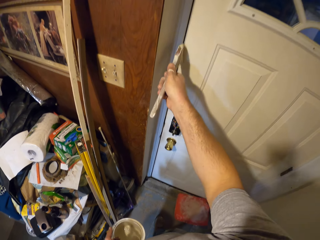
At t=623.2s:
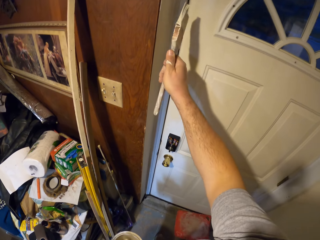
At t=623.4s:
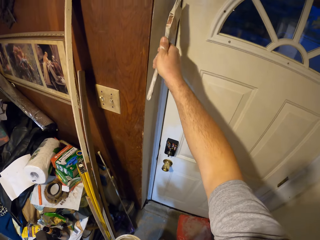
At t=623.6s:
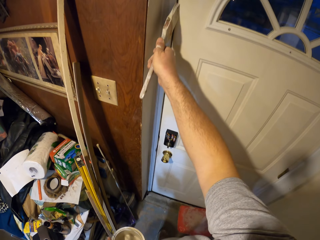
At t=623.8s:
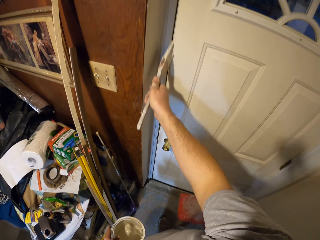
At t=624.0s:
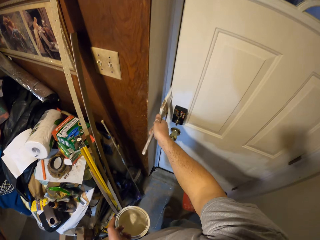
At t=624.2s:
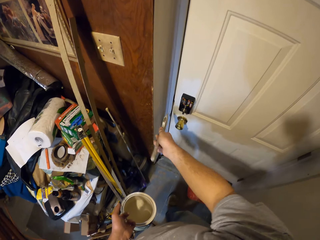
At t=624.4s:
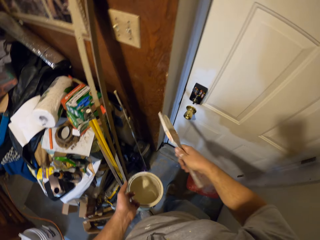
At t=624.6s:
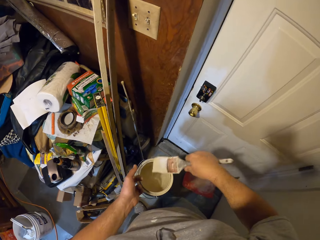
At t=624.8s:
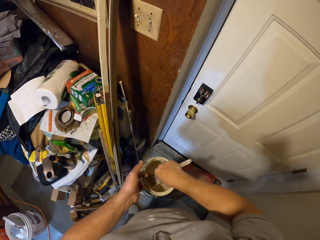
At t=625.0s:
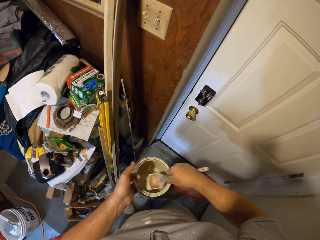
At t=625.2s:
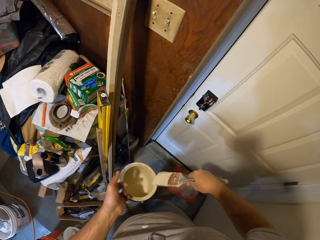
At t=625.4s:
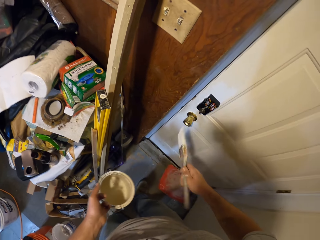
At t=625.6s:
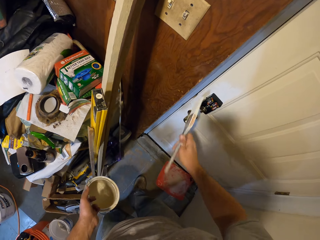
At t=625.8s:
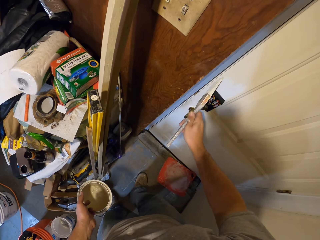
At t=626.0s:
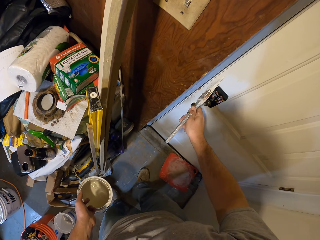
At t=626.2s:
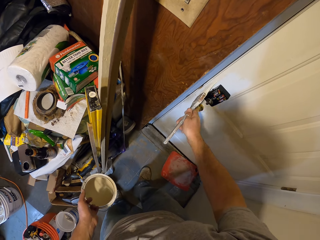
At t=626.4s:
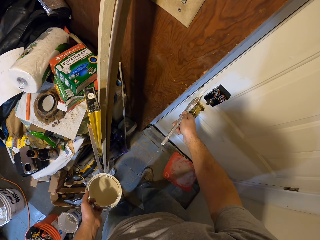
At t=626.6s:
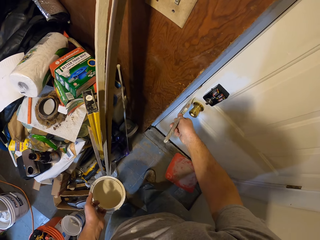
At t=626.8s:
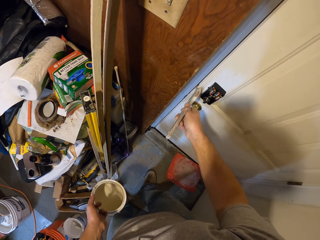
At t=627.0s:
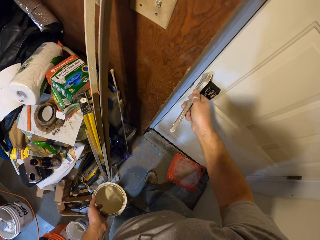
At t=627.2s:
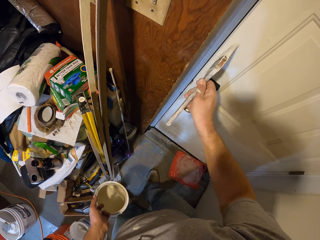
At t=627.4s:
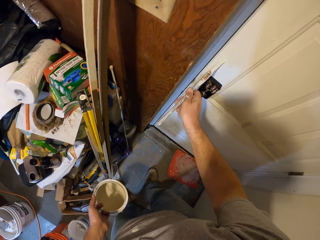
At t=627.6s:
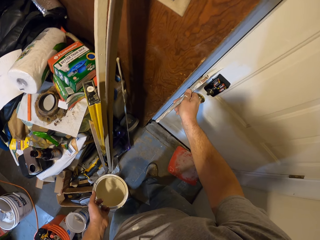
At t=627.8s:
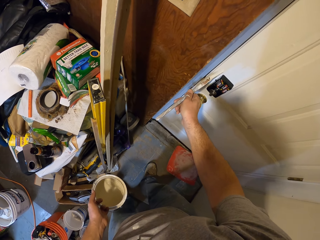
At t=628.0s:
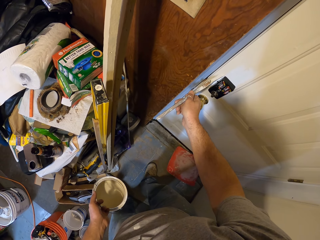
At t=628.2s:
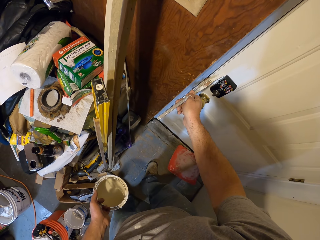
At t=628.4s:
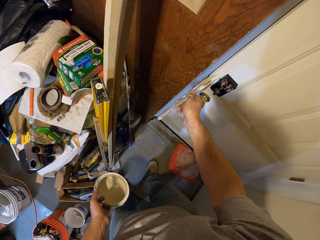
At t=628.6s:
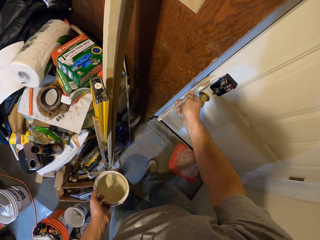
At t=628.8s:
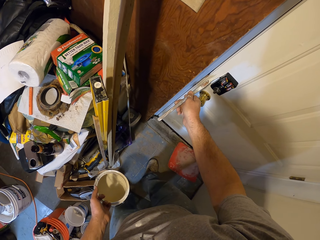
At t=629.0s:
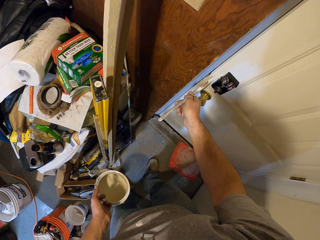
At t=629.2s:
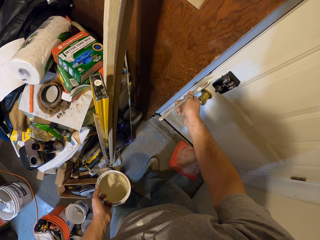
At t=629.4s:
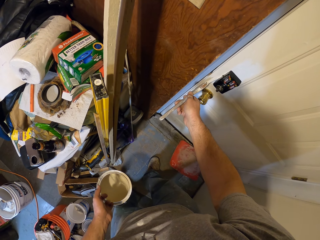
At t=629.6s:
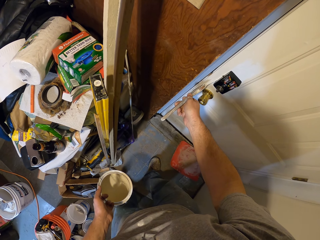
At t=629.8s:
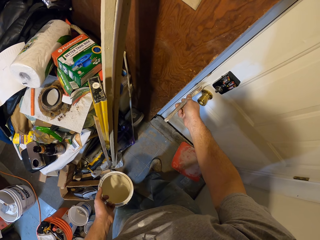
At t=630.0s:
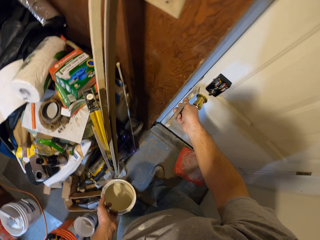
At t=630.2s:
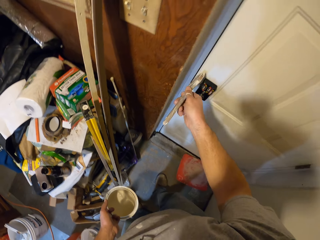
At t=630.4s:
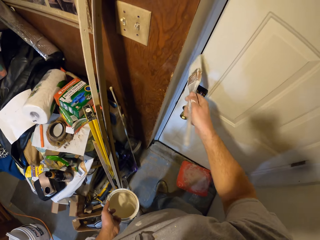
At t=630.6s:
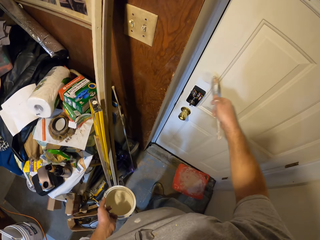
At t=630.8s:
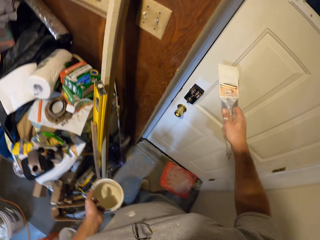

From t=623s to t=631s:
The camera wearer dips the paint brush in the paint container. They paint the door with the paint brush.

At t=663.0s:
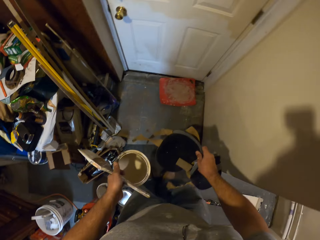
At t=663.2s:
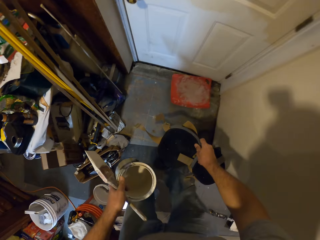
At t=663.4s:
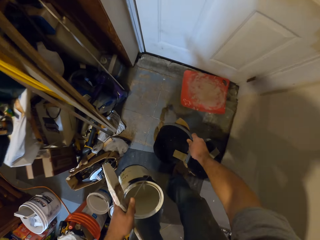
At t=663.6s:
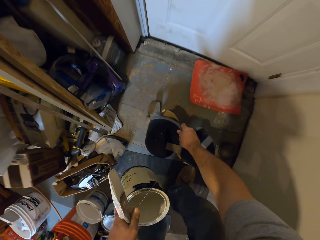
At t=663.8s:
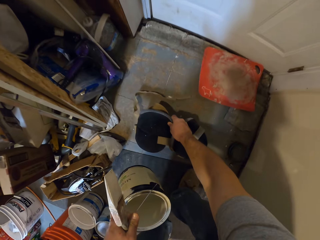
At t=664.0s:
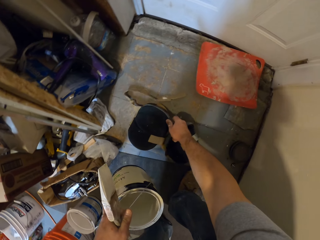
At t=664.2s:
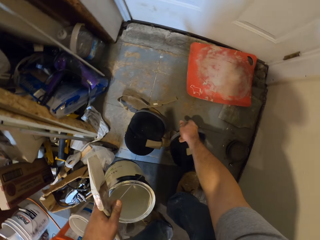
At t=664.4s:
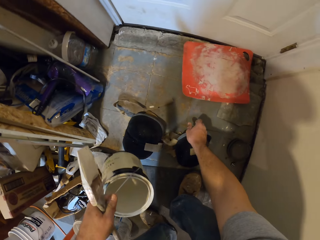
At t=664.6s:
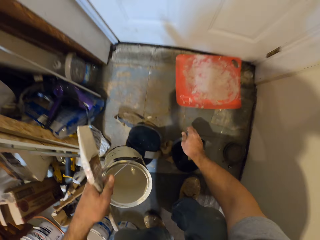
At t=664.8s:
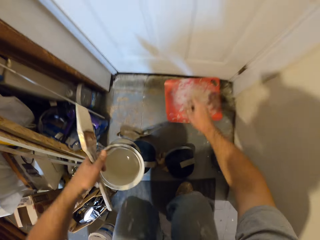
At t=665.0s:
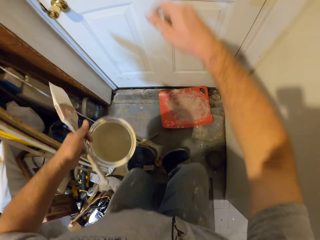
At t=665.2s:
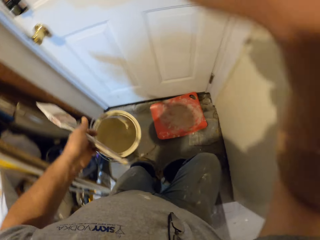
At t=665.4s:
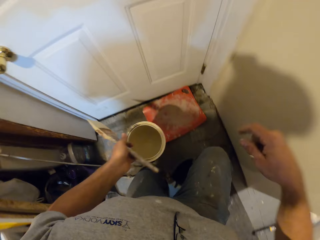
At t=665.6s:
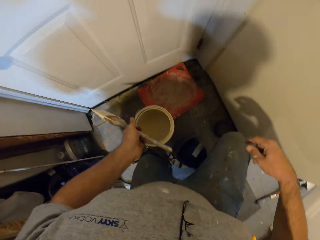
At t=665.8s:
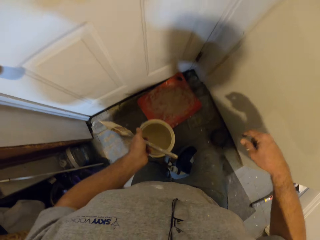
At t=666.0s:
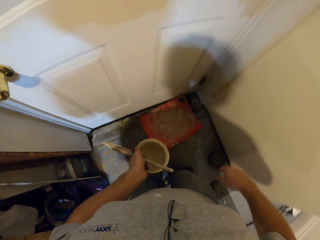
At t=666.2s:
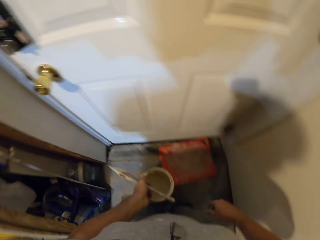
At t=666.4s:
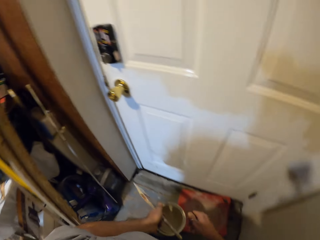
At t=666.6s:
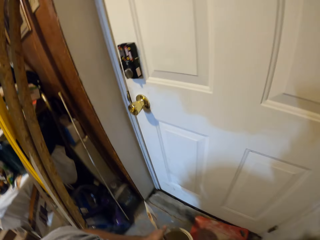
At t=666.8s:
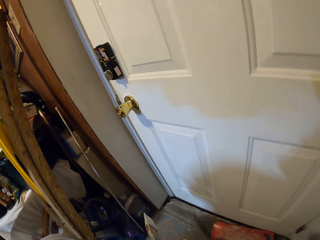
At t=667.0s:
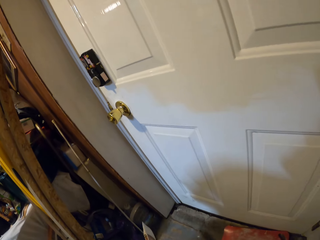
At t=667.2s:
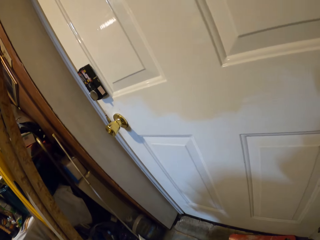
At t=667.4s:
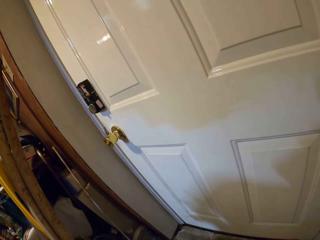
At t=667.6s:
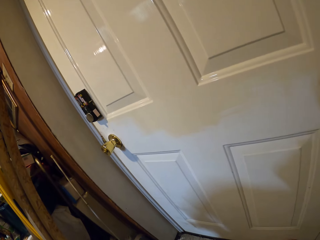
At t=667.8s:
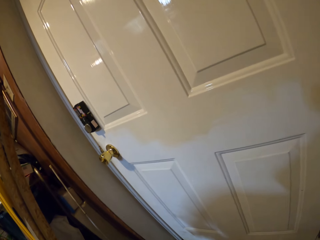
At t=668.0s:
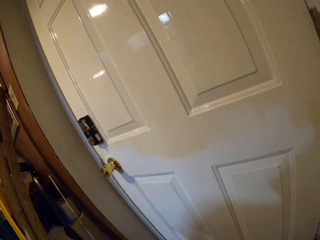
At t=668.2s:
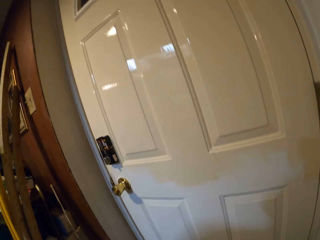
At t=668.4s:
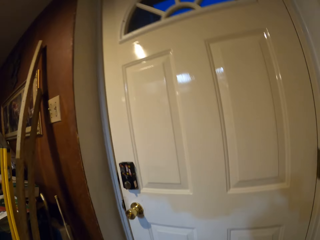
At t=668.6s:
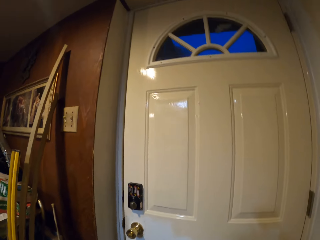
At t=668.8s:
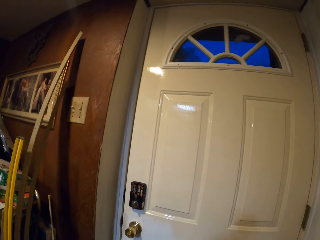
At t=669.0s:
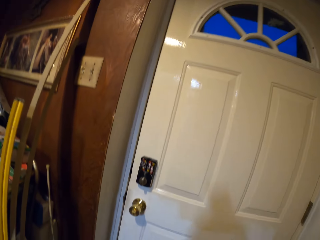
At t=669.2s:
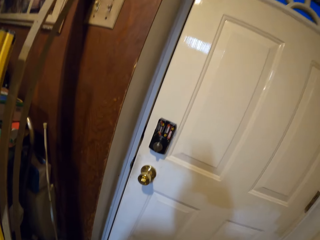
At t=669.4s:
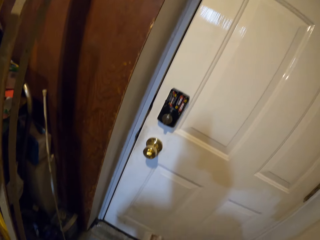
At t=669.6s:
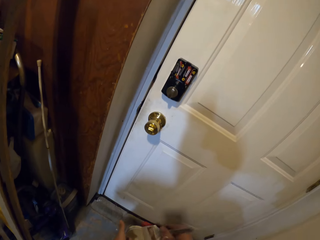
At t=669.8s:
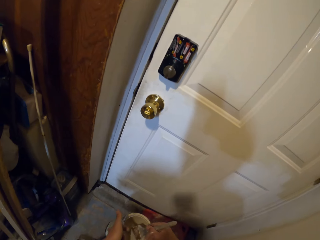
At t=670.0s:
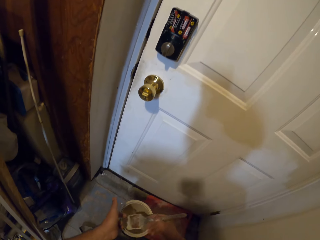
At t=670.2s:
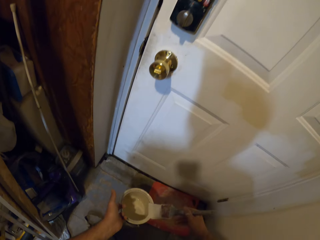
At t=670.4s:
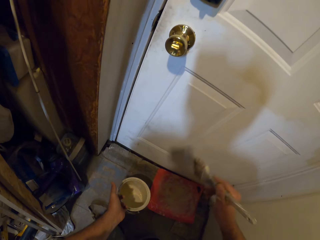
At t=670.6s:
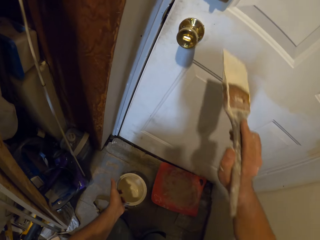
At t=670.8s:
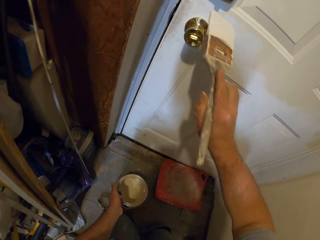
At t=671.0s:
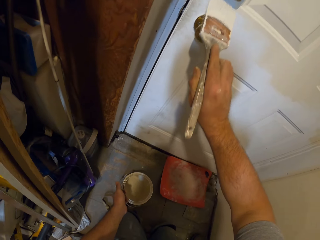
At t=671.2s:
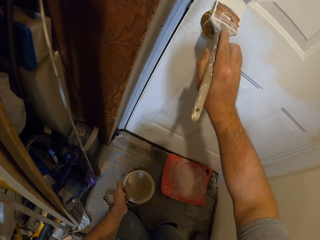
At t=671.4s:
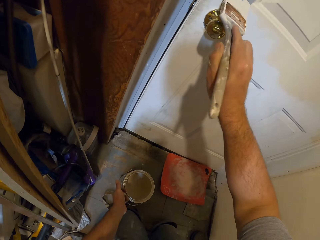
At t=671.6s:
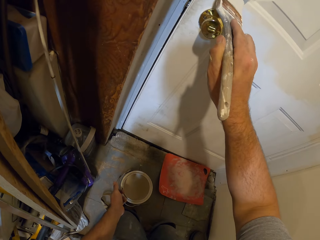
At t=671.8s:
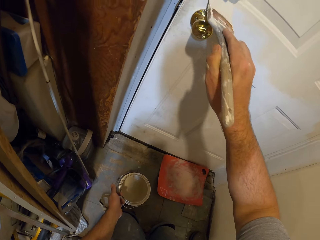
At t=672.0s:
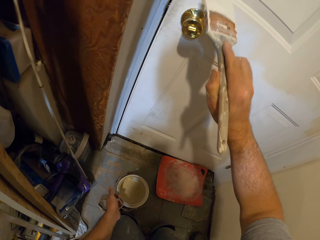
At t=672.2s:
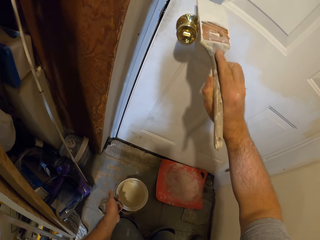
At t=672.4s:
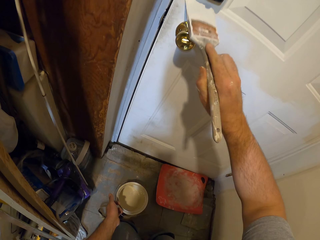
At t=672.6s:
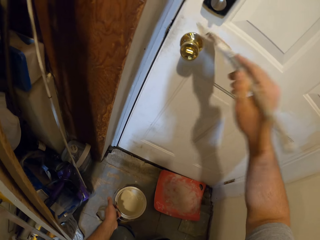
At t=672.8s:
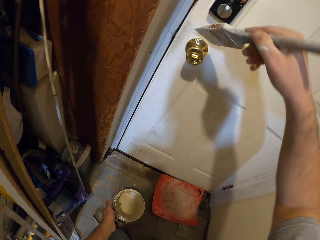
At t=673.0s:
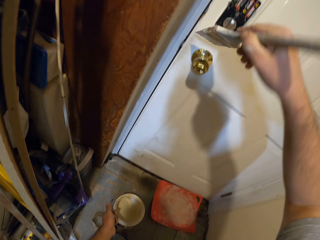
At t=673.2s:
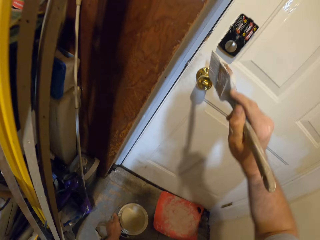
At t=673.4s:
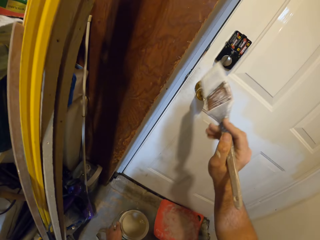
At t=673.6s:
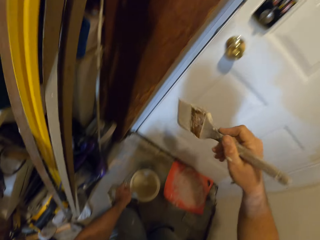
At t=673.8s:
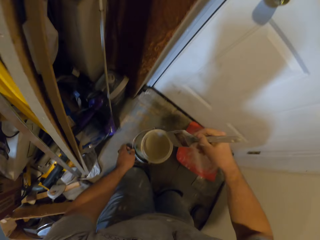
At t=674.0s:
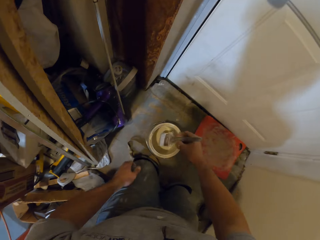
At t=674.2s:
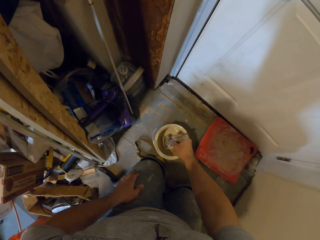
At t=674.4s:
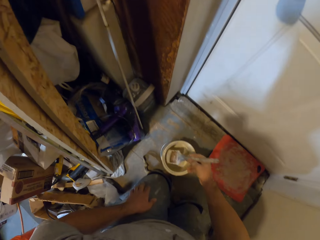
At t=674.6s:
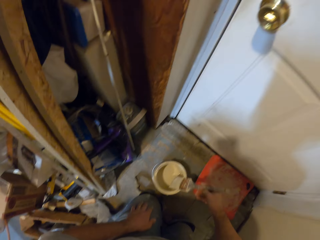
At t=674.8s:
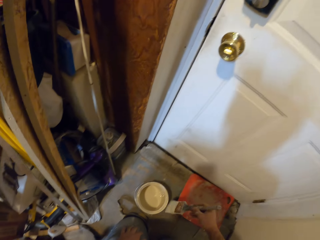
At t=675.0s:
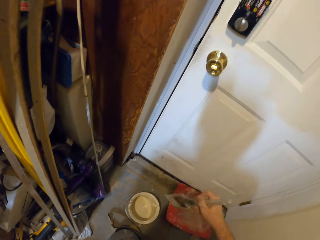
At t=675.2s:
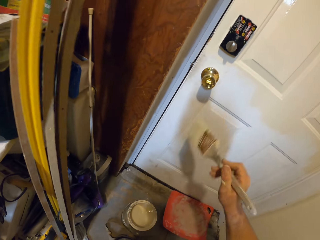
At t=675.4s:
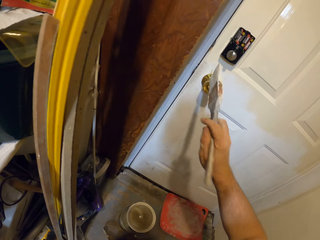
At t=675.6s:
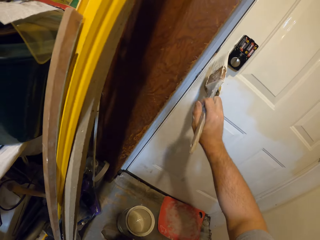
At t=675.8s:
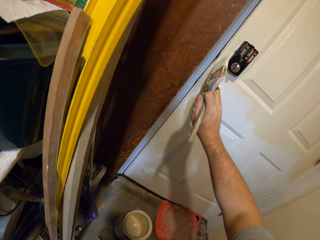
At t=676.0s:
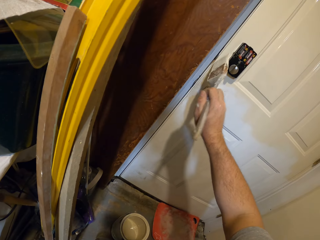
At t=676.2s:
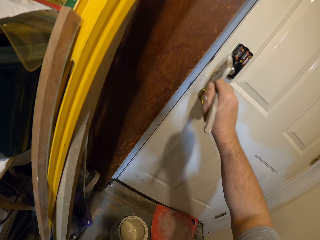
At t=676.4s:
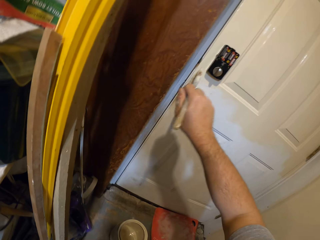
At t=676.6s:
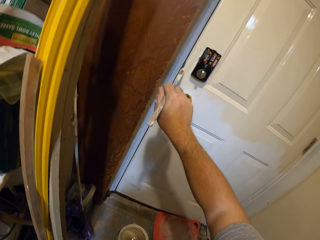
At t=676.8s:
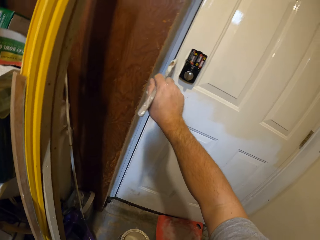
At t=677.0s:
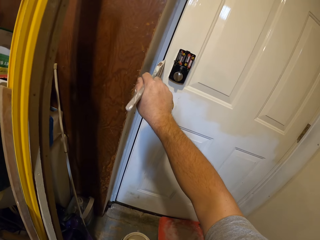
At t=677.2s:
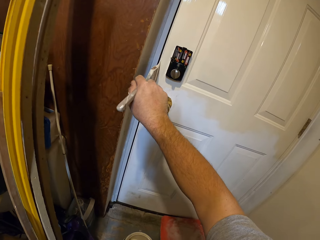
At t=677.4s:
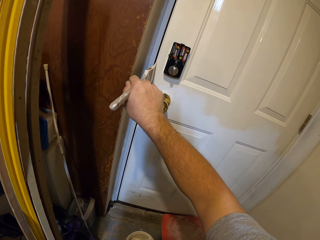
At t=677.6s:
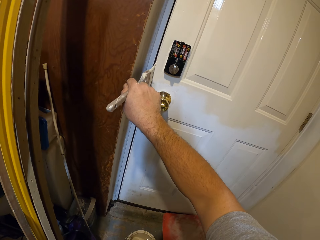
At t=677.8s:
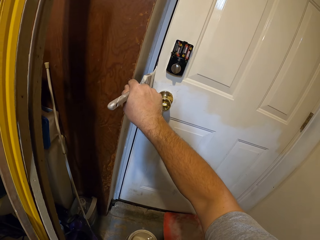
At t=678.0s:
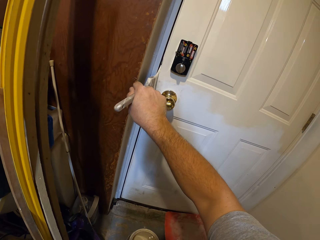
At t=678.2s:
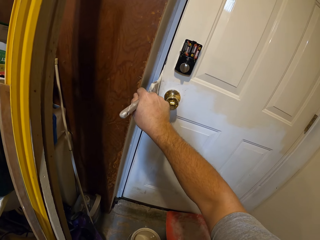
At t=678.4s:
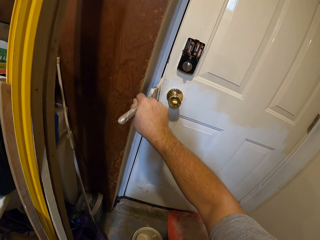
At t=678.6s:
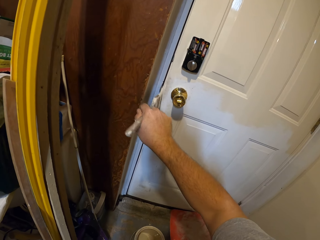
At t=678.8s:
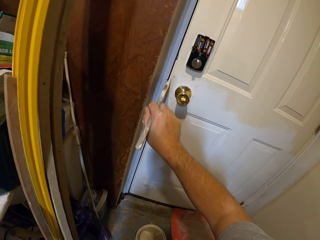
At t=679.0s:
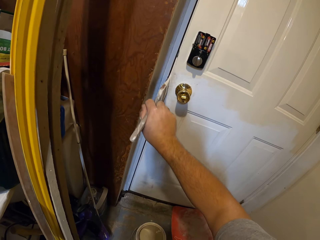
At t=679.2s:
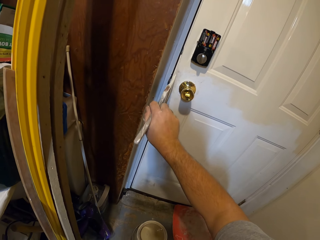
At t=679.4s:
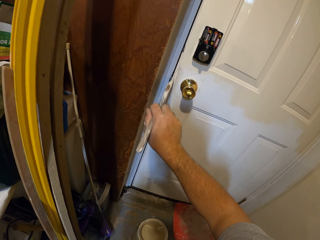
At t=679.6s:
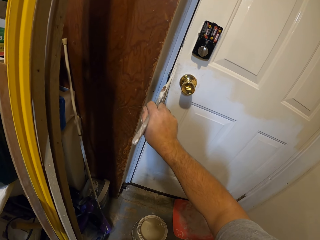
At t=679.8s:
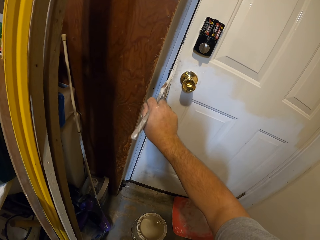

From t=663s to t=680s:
The camera wearer places the mat on the floor. They drop the bag on the floor. They kneel on the mat. They stare at the door. They paint the door with the paint brush. They drop the paint container on the floor. They dip the paint brush in the paint container. They paint the door with the paint brush.
